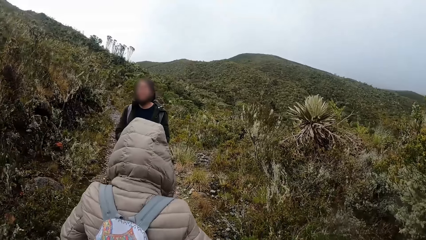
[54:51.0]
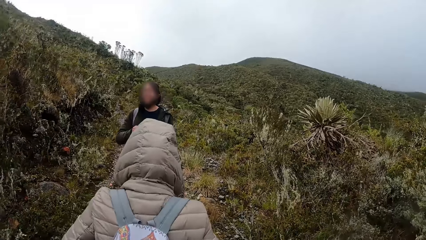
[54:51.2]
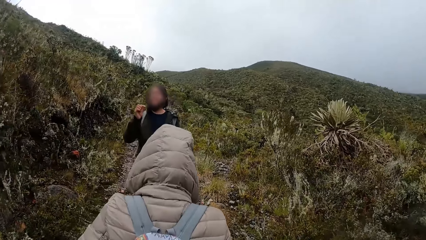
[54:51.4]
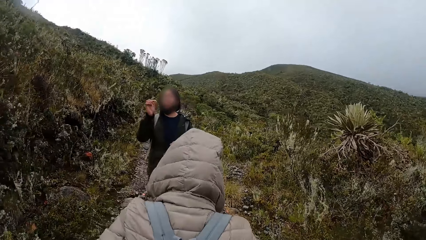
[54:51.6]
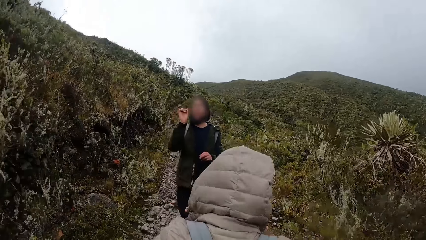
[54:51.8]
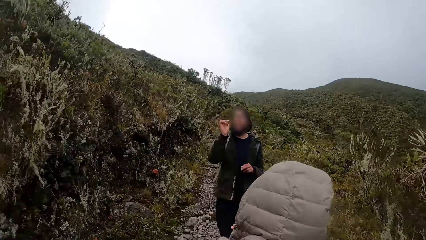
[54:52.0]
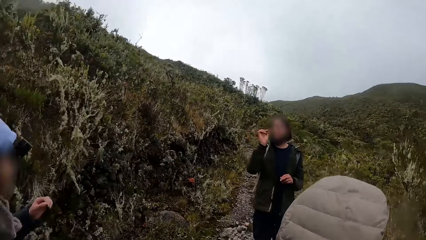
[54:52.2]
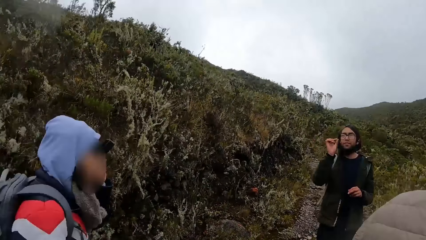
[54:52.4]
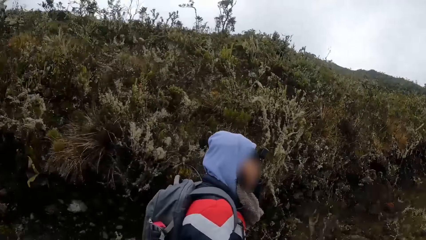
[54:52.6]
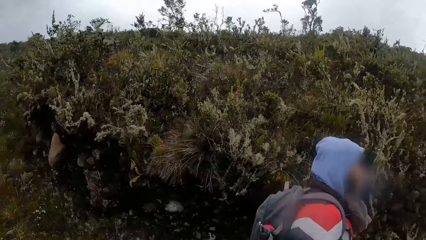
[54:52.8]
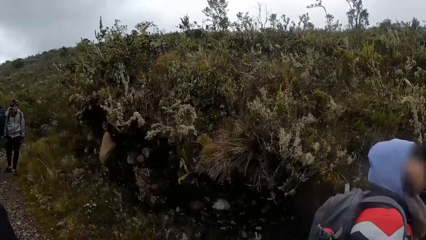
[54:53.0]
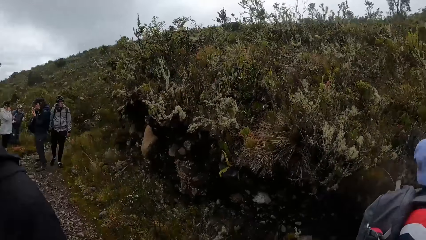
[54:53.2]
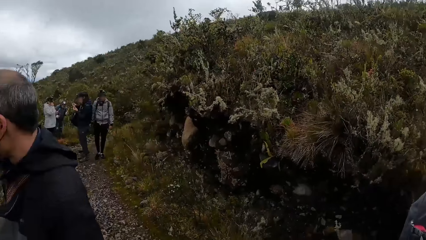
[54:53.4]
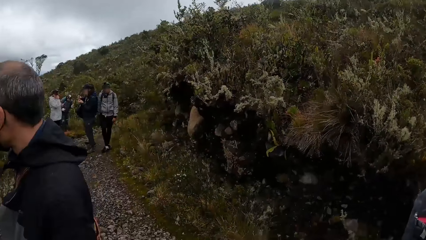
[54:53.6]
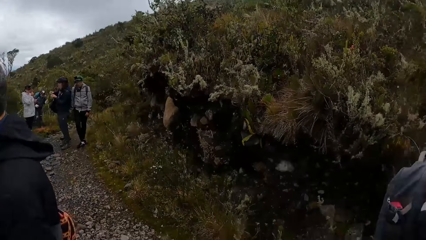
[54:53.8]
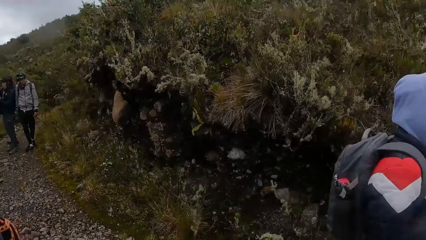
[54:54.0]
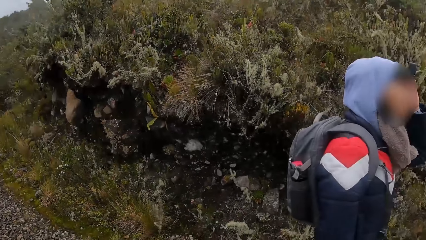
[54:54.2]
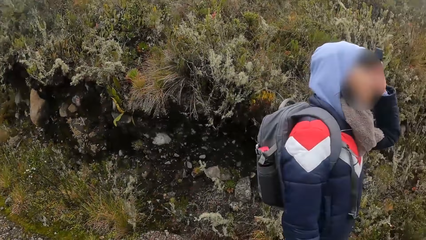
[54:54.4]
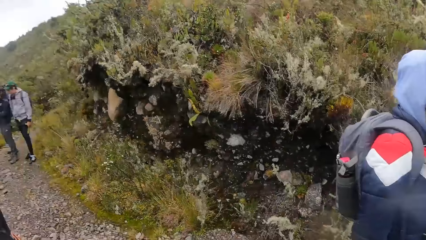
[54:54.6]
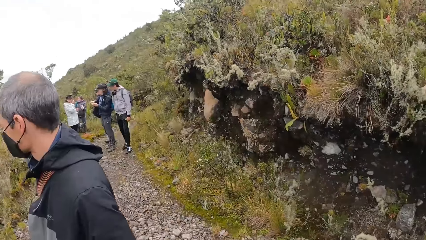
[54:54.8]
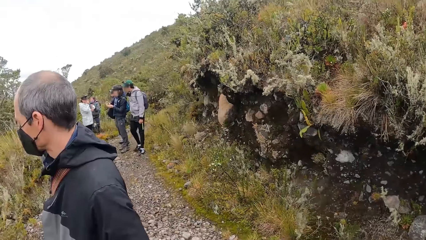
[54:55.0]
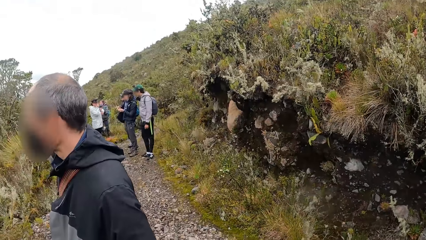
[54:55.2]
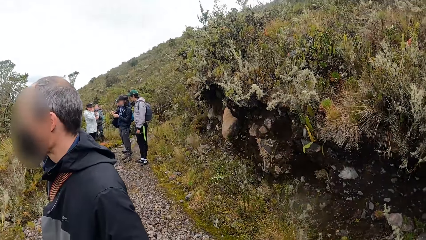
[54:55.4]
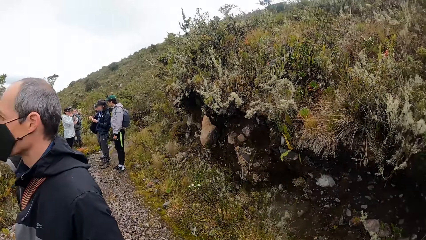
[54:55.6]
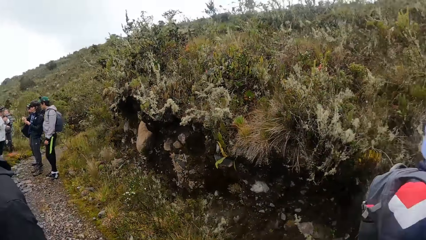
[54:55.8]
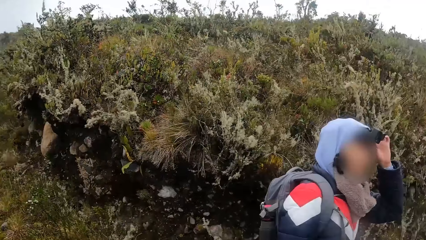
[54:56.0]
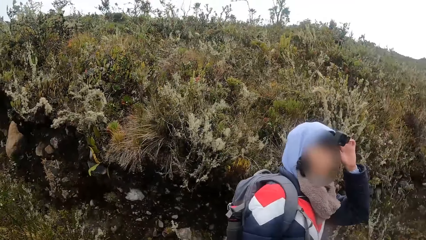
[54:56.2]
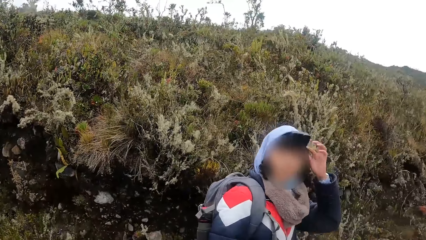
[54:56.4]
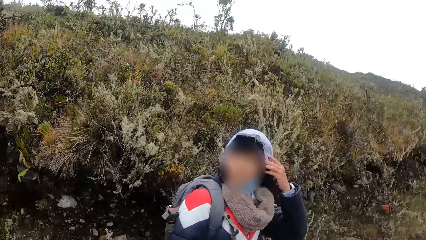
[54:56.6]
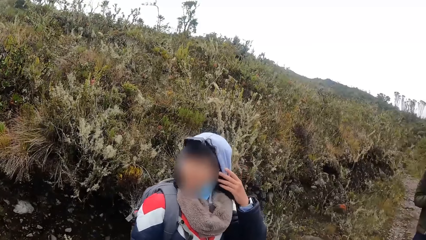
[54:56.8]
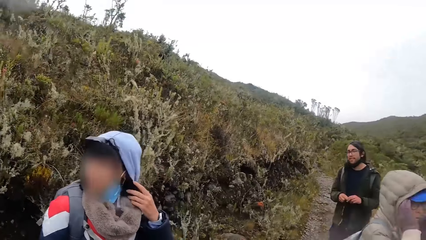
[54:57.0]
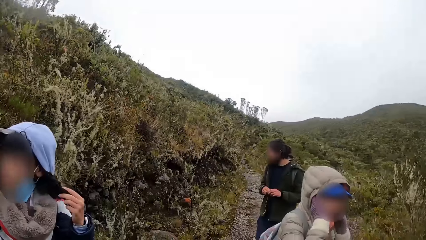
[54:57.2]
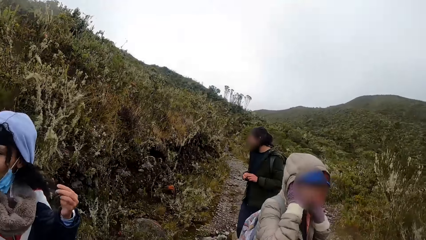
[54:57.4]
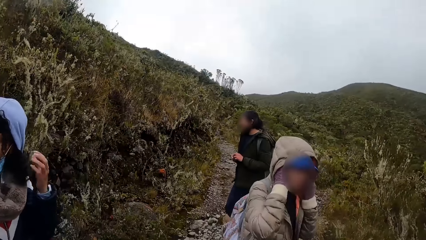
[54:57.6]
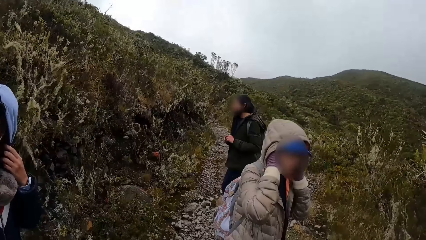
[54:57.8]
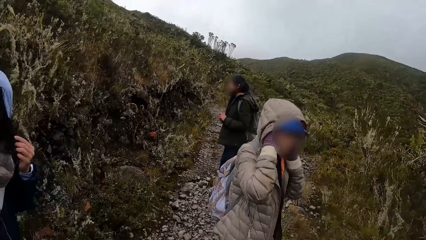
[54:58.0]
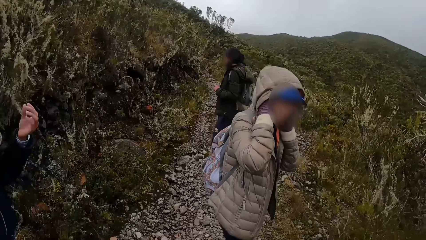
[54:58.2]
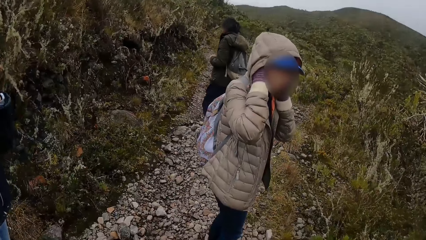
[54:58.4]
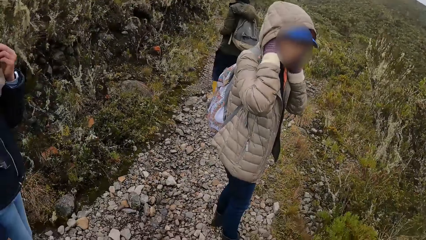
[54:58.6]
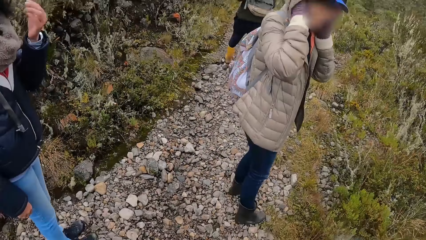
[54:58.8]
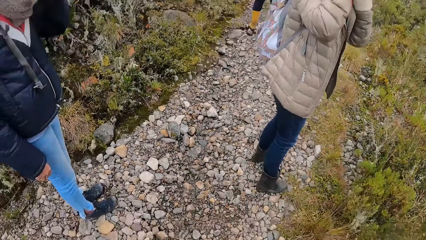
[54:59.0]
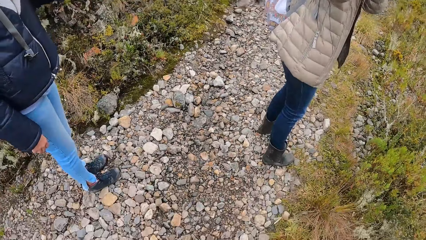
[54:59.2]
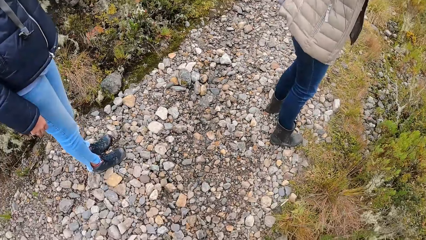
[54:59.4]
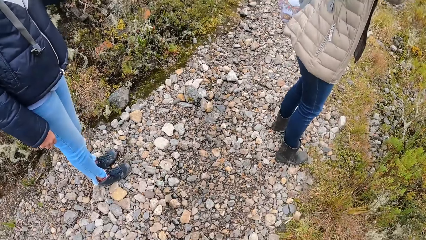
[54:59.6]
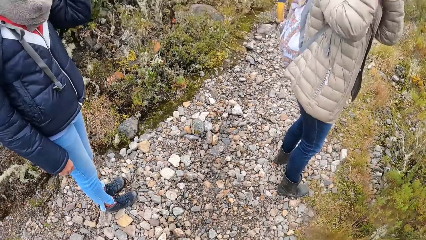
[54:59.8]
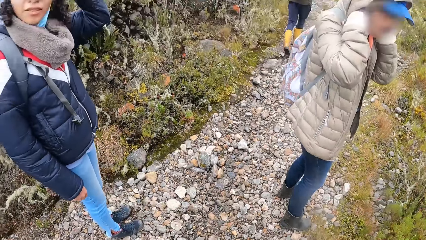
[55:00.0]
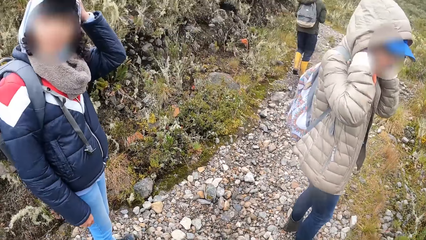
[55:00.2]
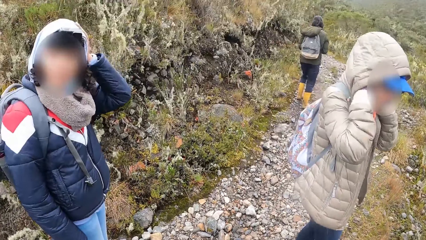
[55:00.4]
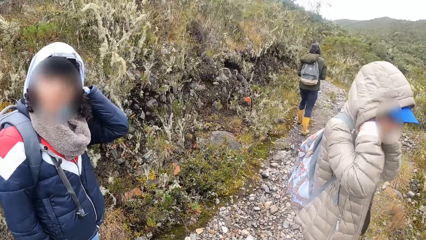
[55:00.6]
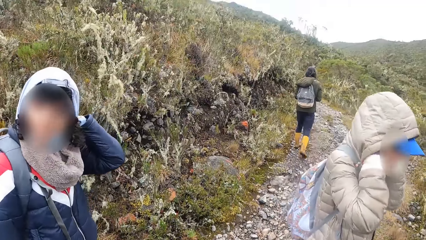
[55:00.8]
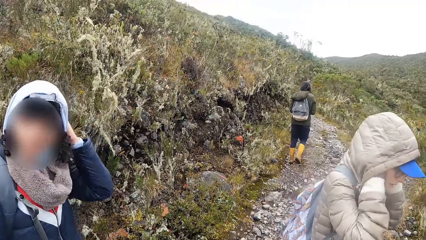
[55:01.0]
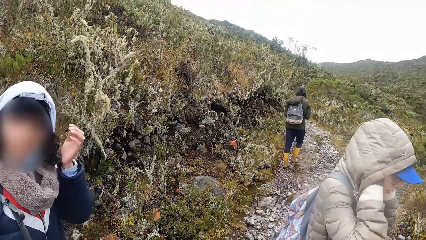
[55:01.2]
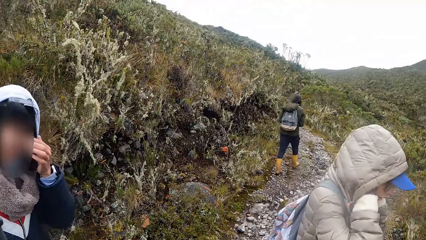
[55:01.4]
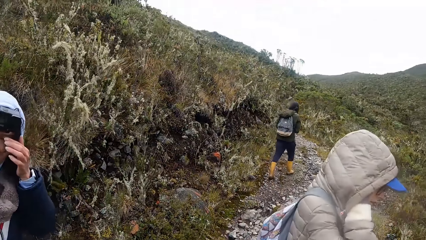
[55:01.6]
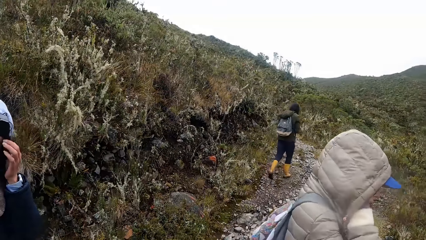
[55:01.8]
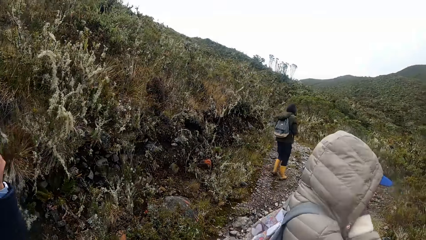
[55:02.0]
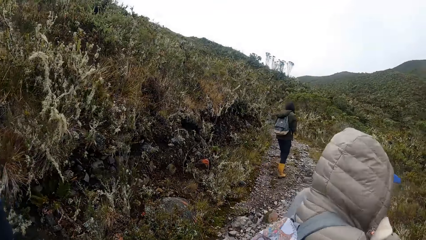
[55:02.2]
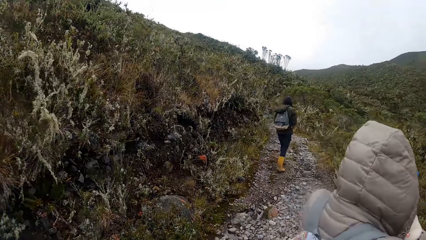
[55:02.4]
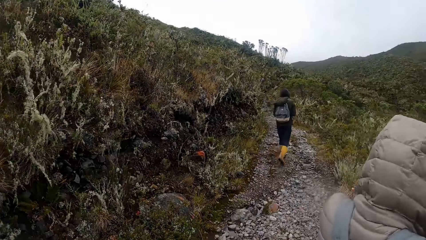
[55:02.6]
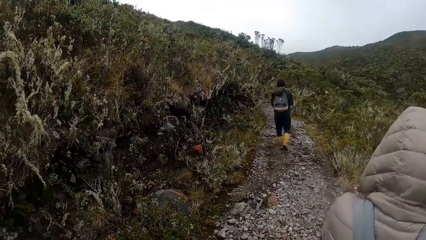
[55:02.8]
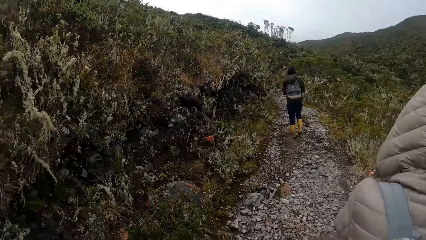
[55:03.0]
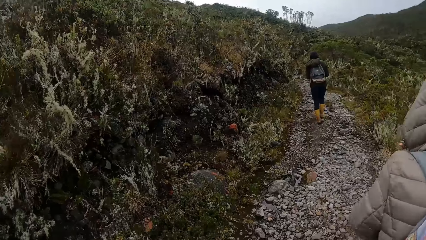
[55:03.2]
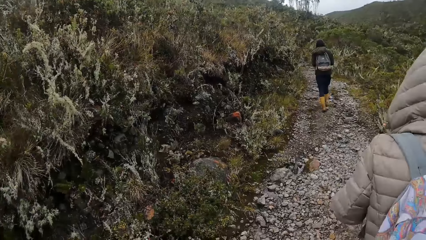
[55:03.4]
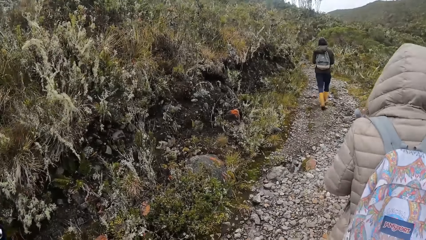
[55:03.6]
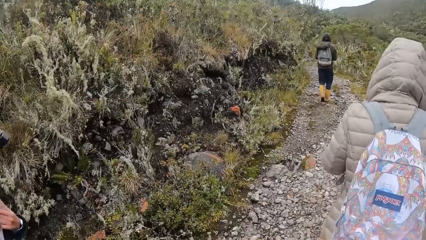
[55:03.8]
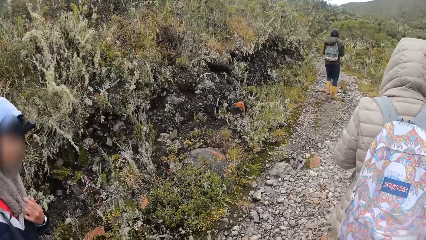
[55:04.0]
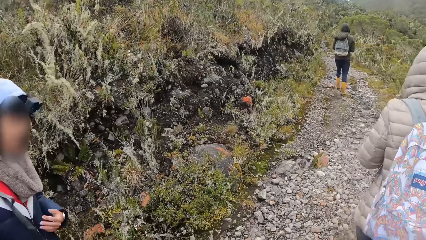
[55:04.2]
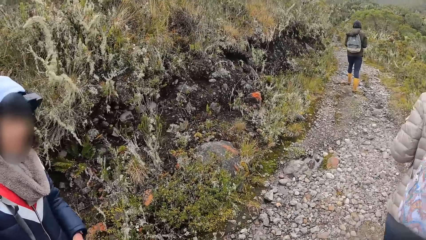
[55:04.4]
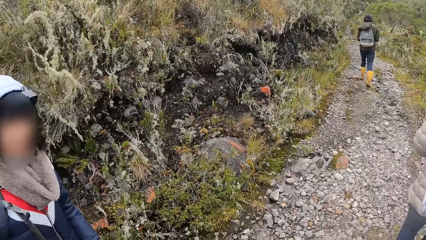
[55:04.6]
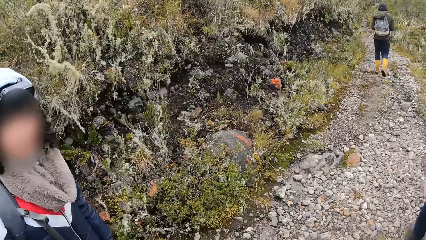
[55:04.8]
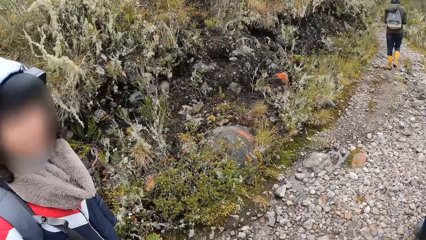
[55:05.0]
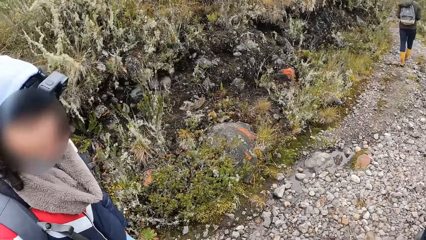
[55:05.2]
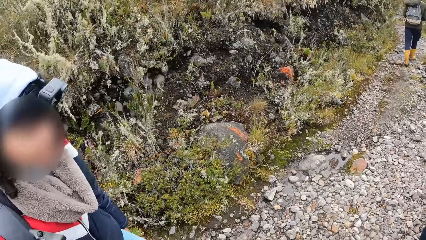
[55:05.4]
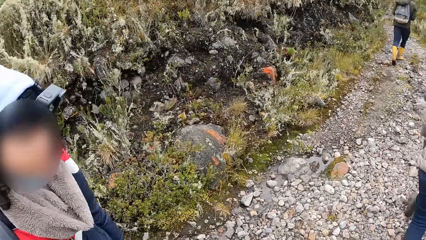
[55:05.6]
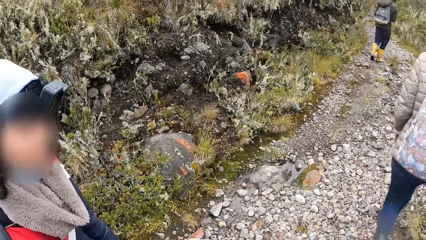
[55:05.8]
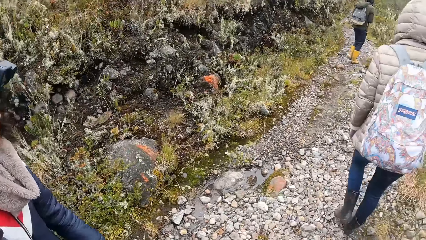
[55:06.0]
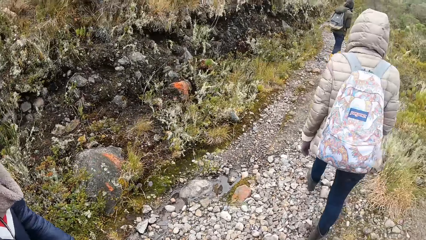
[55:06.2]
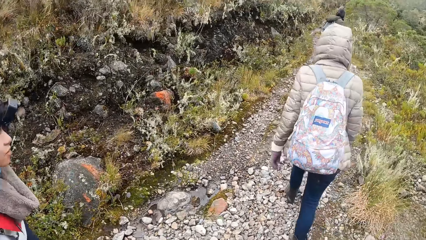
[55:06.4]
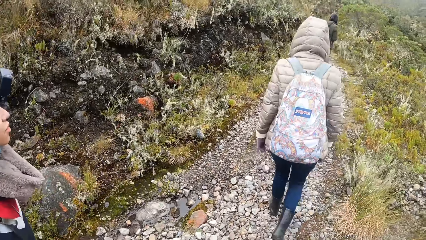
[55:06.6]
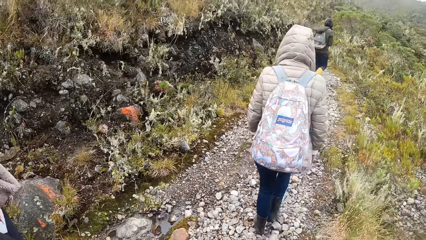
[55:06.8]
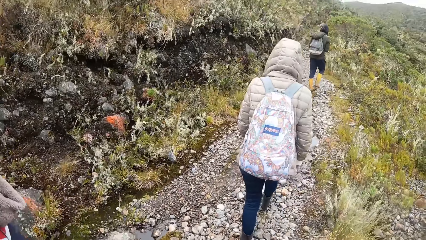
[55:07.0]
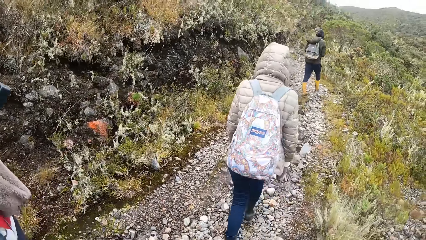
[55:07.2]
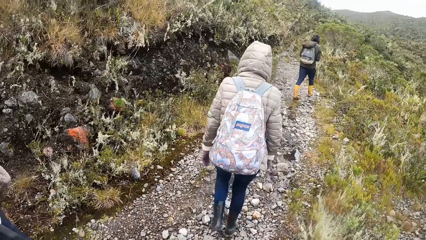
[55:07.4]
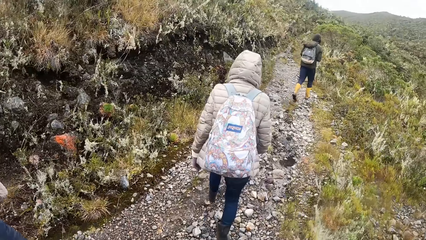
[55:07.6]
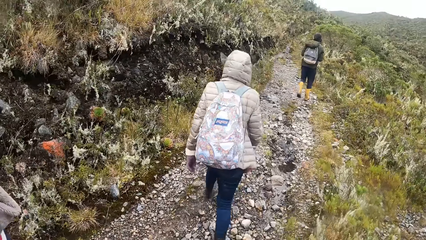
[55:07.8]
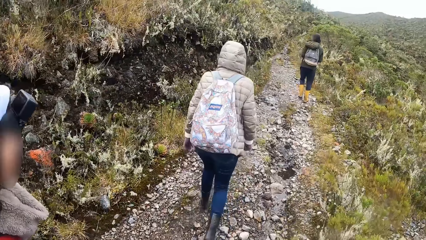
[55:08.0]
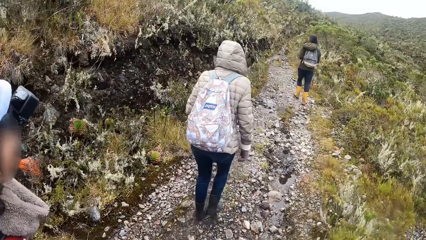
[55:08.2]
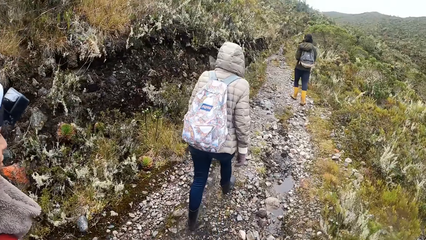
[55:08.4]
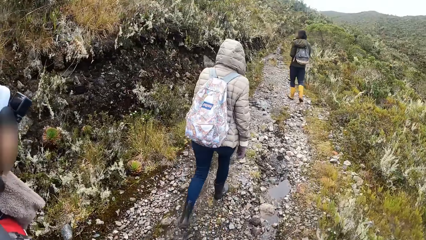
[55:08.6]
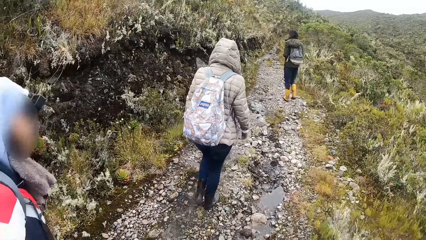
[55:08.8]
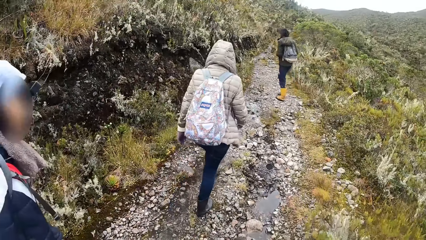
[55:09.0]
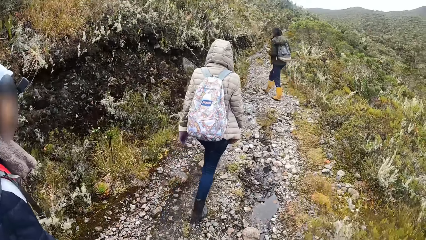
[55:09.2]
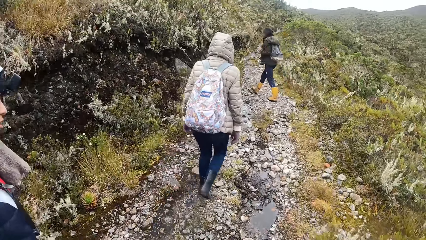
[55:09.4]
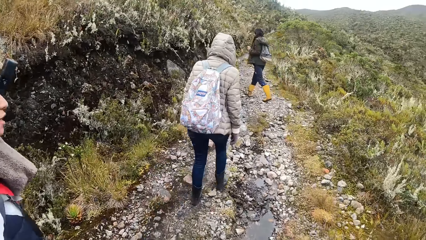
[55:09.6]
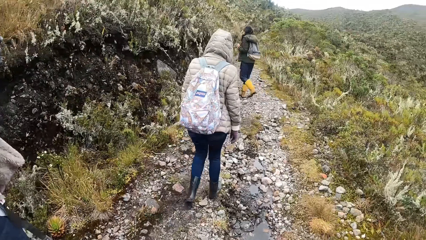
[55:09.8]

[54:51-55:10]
The camera wearer looks around the hill. A woman touches her hair with her left hand. The camera wearer dialogues with the woman. They walk on a bush pathway and climb up a hill. The woman climbs up the hill.
